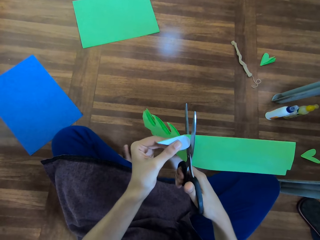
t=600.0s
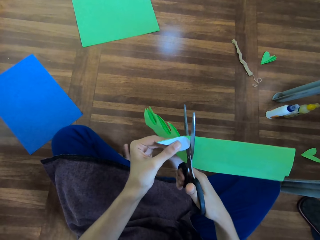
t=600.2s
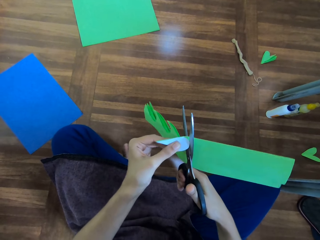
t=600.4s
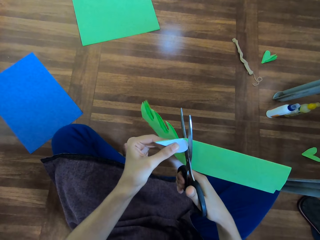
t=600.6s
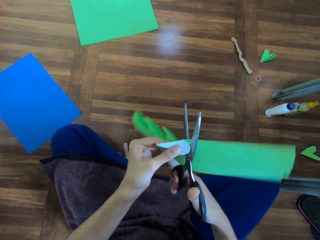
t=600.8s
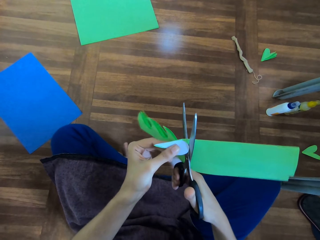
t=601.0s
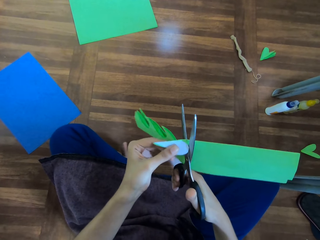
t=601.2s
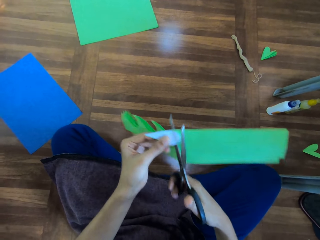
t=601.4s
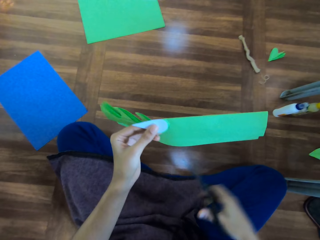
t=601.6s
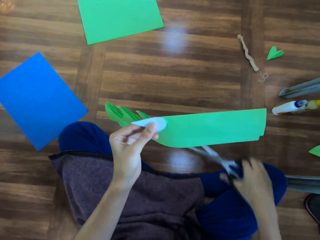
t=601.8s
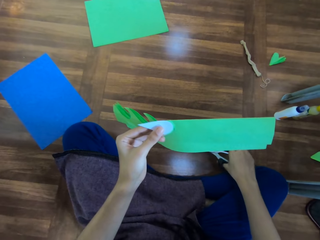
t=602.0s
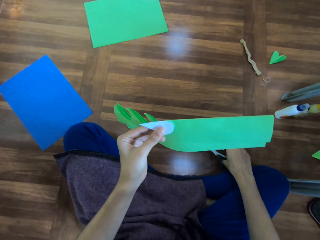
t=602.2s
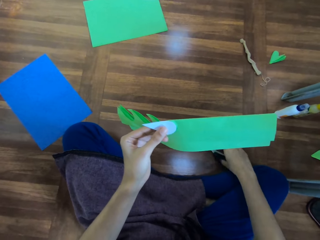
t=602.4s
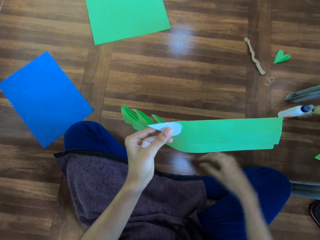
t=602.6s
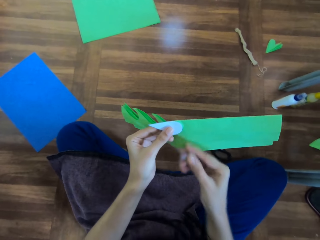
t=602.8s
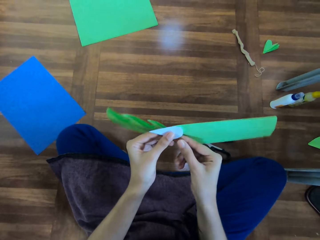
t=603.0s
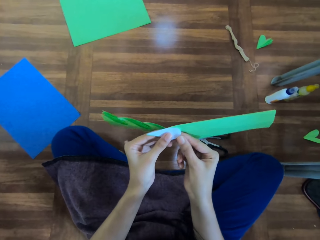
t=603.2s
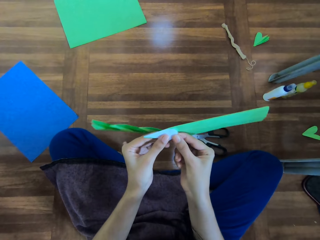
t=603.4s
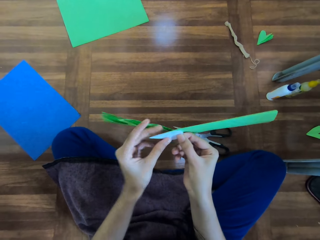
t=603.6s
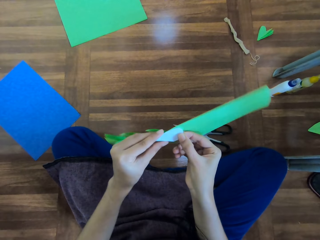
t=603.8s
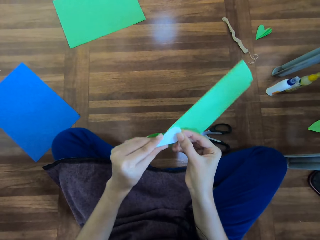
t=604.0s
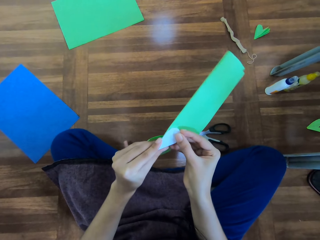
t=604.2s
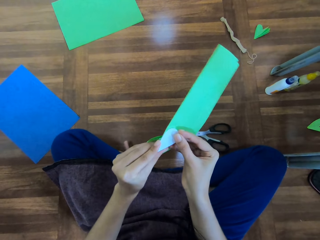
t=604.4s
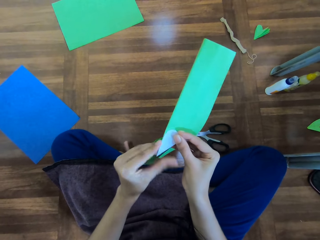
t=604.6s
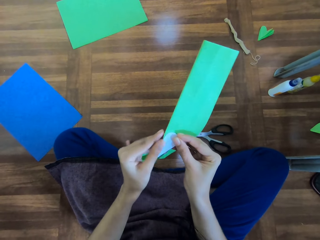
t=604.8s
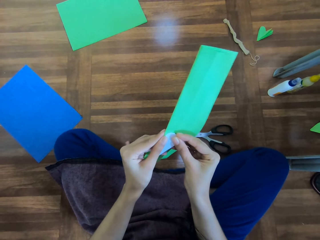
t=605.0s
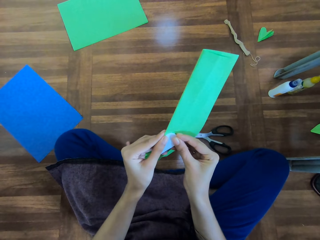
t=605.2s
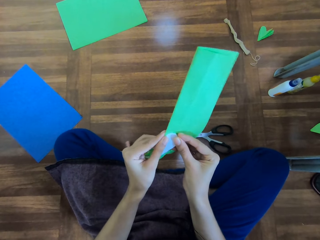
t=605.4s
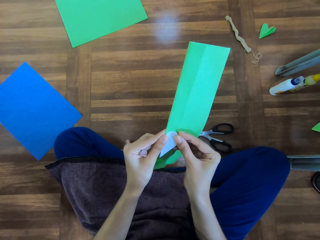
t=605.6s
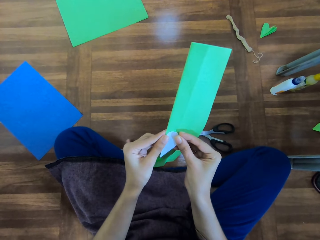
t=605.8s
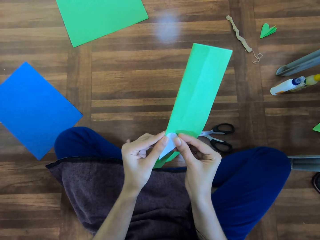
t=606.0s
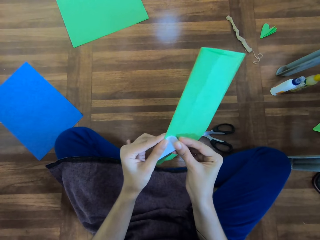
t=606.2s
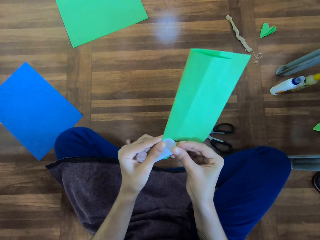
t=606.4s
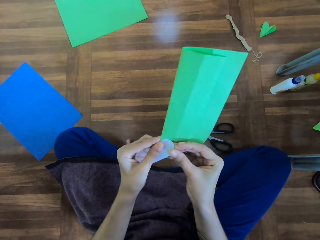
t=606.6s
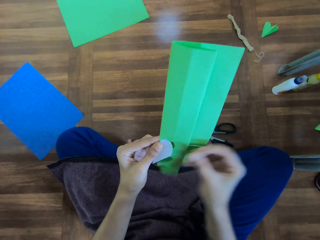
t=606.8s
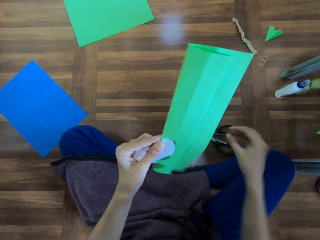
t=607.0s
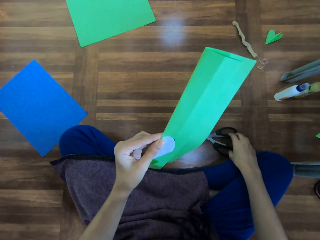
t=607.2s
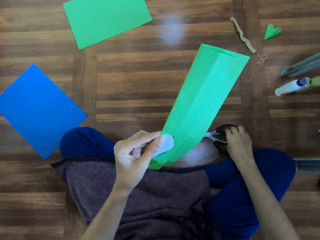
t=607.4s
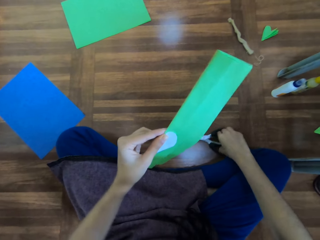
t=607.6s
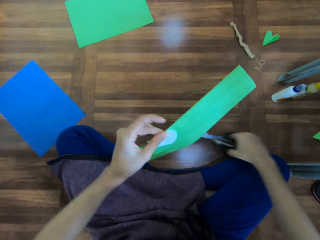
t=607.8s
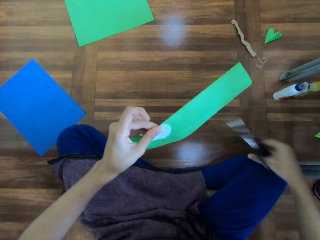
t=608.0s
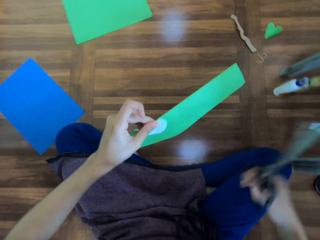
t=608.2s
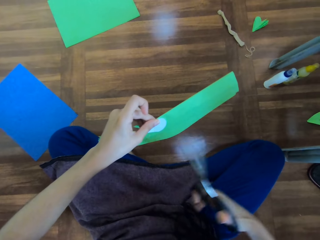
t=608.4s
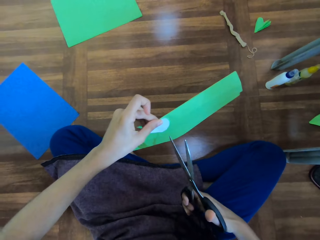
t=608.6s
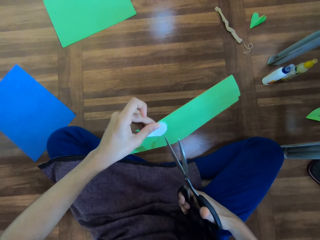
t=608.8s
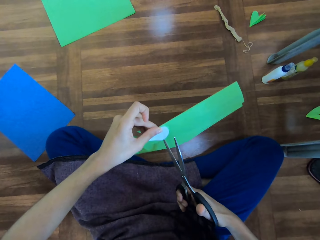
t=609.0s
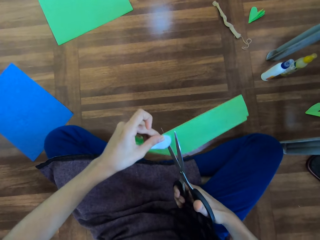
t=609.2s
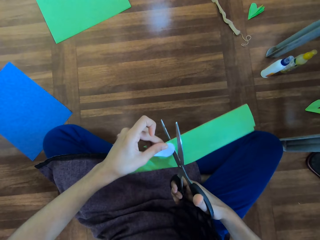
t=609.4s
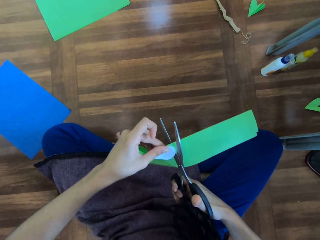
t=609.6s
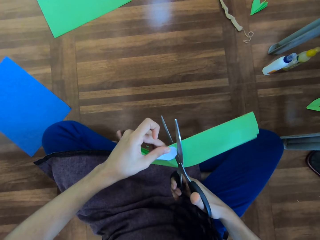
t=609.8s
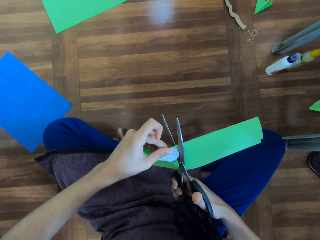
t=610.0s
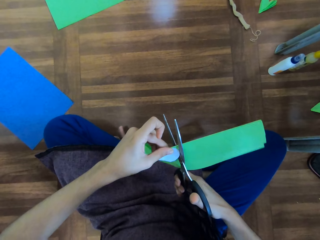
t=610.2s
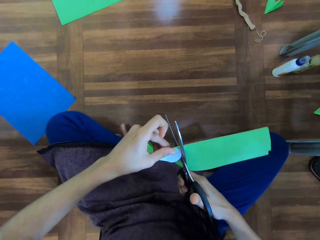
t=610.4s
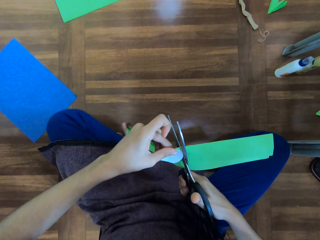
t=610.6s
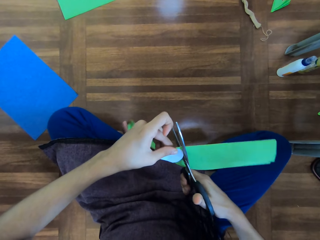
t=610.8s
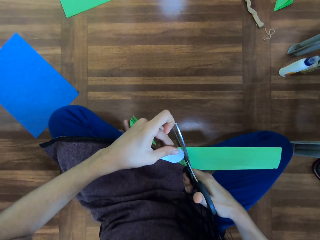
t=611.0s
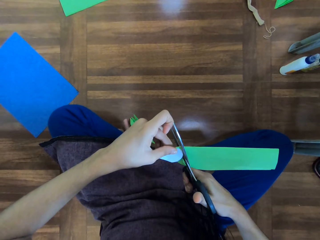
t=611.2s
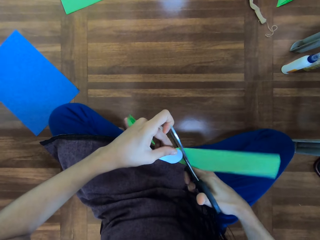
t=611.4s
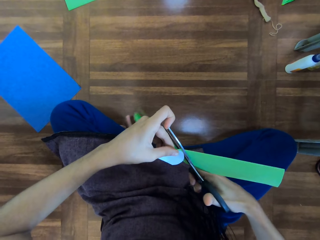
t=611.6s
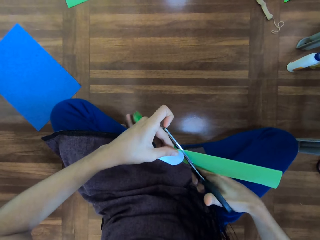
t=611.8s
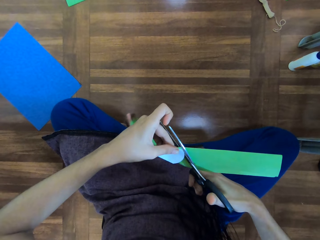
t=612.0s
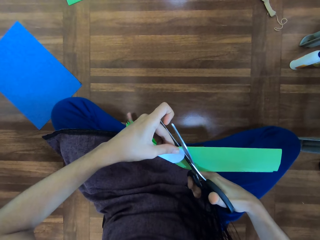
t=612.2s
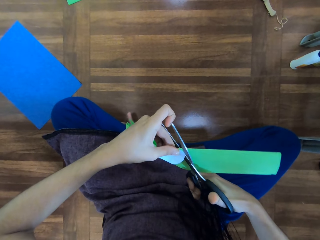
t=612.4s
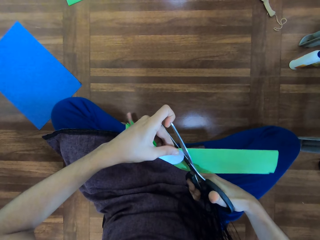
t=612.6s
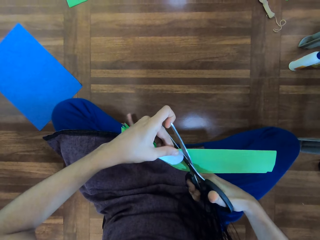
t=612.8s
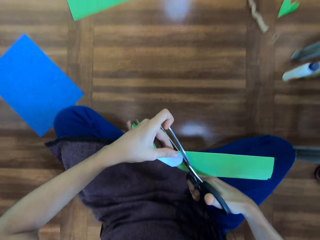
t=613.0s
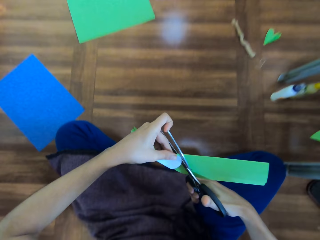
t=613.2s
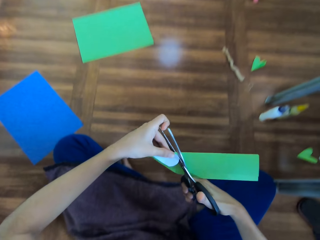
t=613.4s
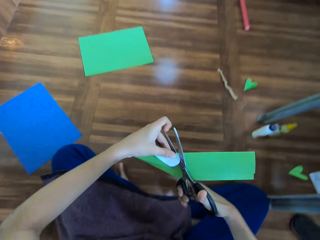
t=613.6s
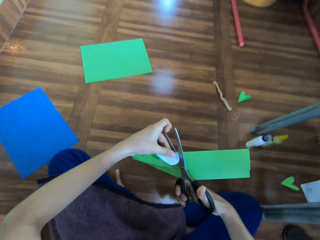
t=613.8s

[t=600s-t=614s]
The camera wearer puts the scissors down. They hold the art. They take the pair of scissors. They cut the chart with the scissors.

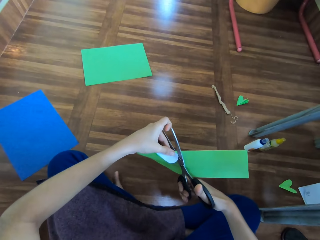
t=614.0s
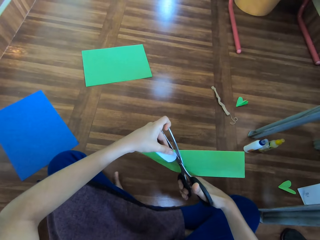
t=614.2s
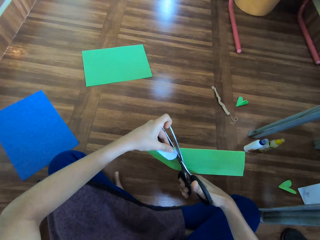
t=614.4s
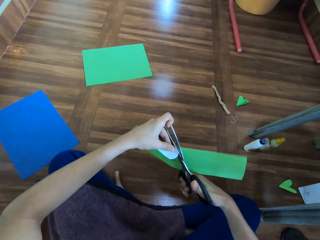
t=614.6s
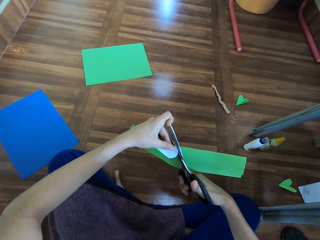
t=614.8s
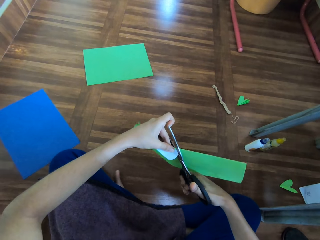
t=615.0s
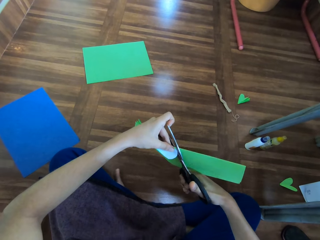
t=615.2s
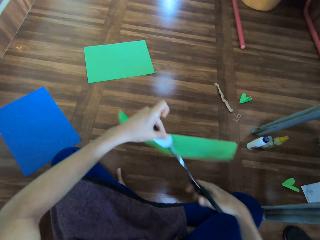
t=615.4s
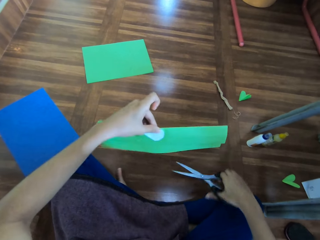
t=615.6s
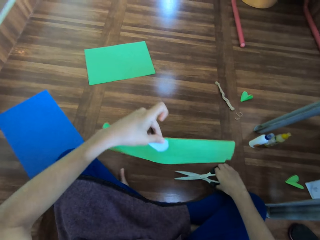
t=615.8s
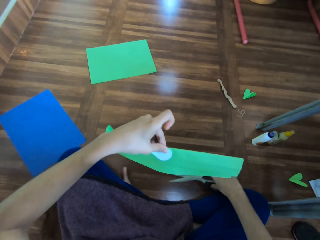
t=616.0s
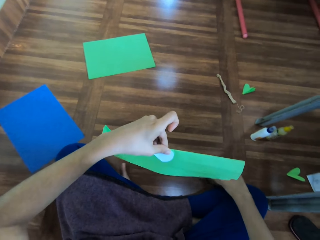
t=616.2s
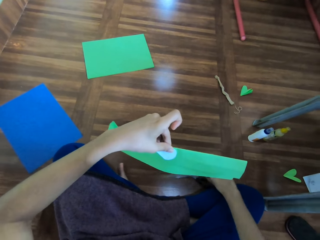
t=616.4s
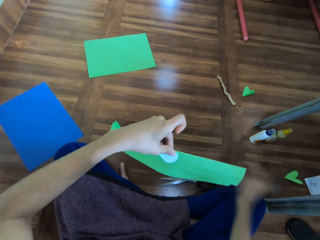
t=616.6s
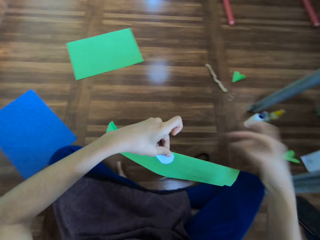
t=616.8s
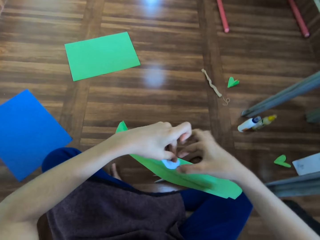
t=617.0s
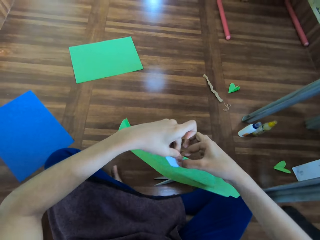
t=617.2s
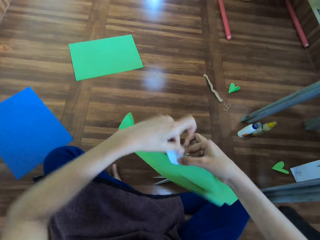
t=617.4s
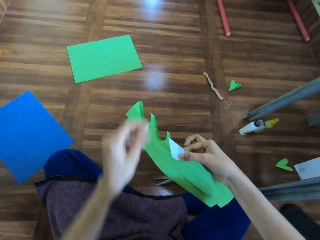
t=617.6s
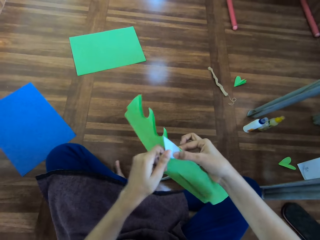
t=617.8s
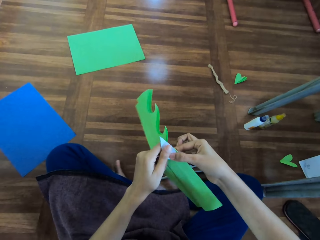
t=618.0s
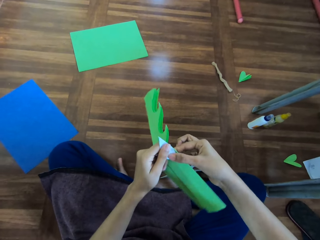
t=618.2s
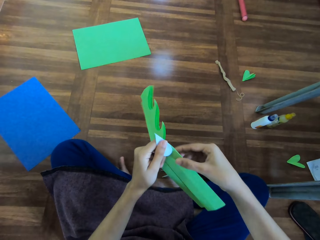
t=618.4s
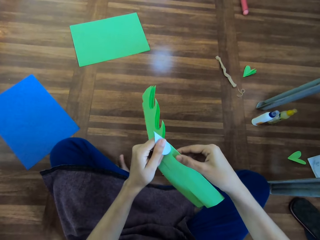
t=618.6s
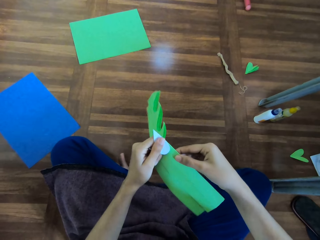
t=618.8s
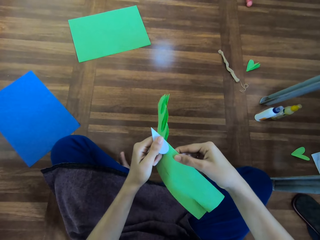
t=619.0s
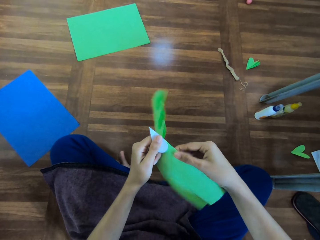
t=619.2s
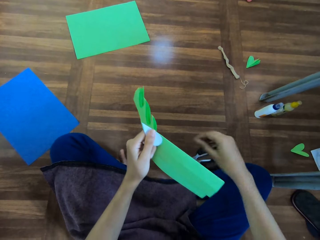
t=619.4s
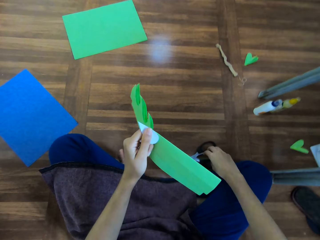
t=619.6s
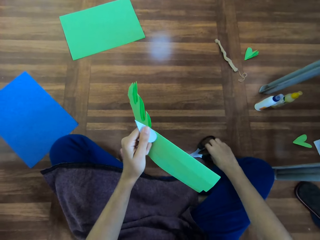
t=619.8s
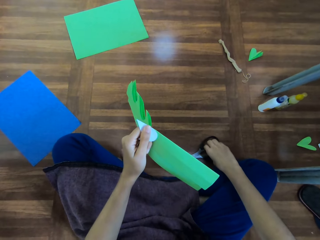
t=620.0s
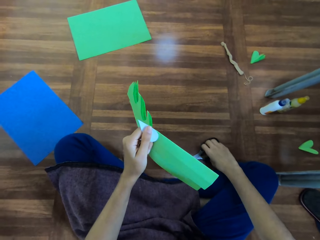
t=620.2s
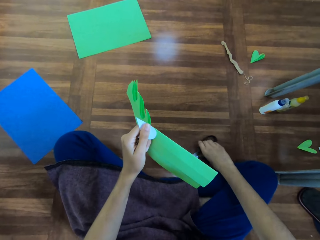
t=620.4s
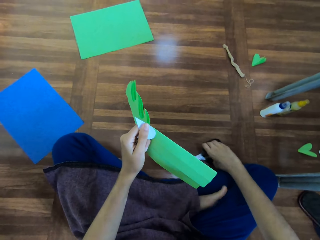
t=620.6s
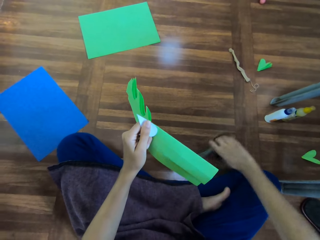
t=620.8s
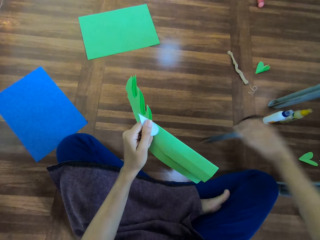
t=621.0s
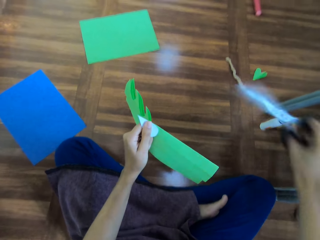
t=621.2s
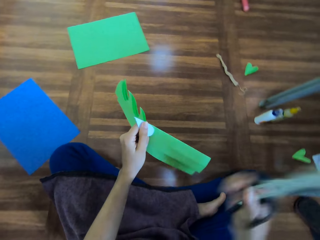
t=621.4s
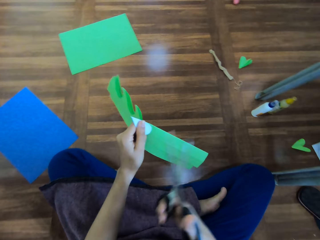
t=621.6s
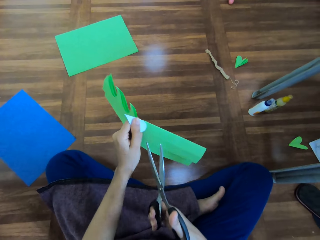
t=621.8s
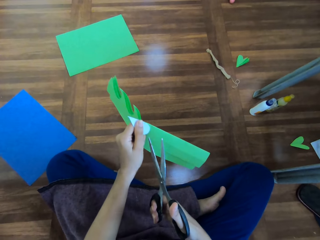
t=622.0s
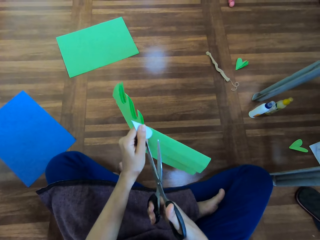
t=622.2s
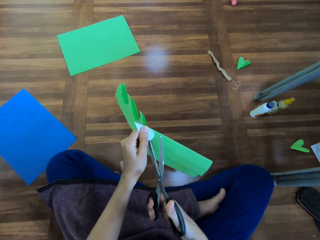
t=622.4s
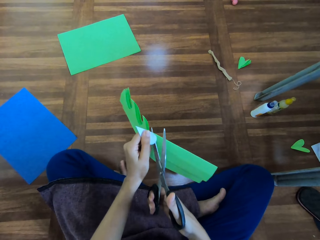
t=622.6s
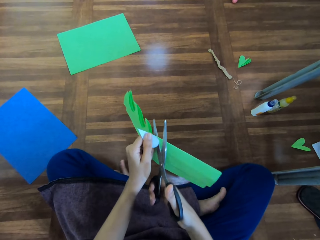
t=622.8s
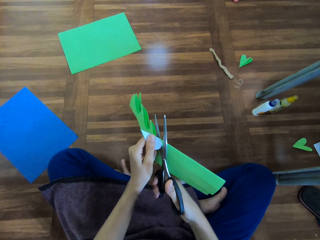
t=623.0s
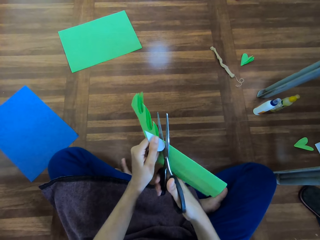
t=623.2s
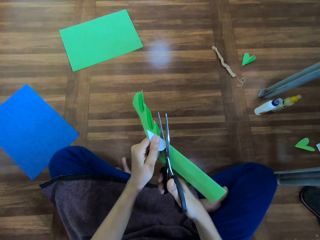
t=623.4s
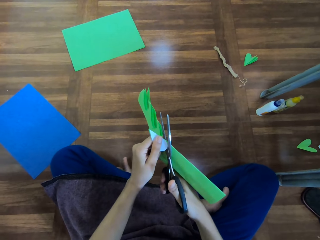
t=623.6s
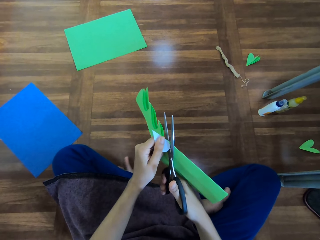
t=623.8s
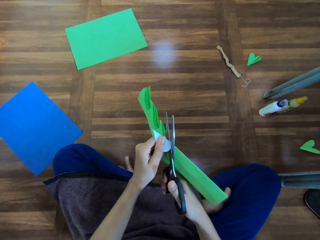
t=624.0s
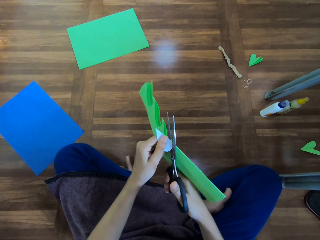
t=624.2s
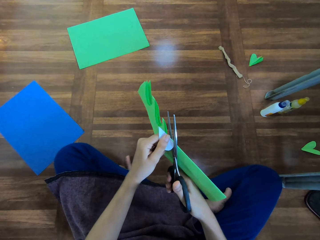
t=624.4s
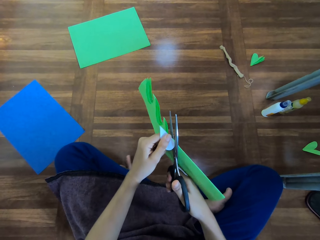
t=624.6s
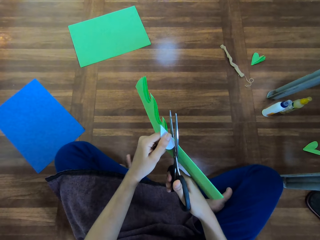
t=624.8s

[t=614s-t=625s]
The camera wearer puts the scissors down. They hold the art piece. They take the pair of scissors. They cut the chart with the scissors.
